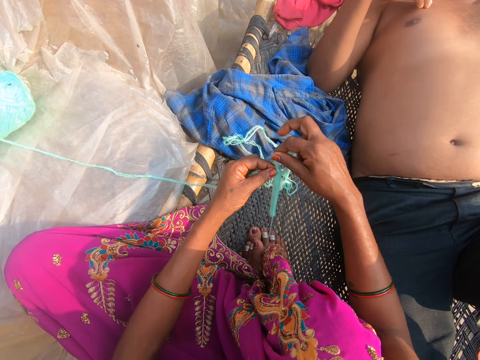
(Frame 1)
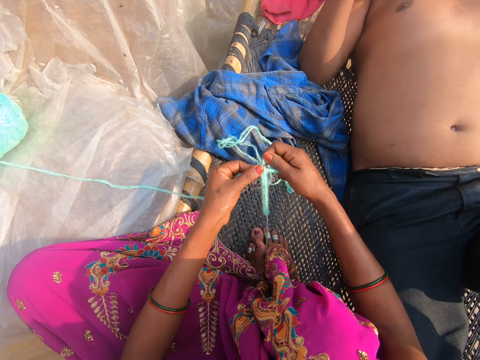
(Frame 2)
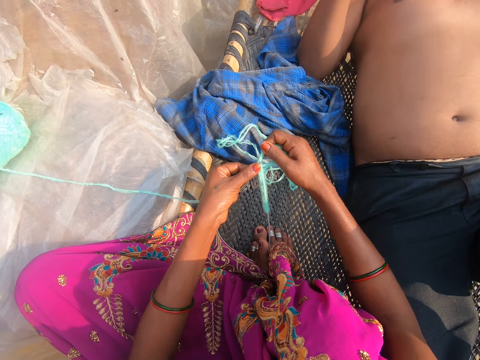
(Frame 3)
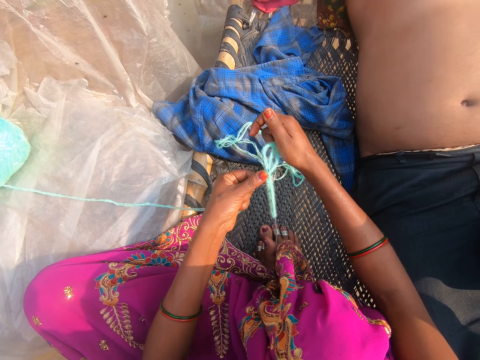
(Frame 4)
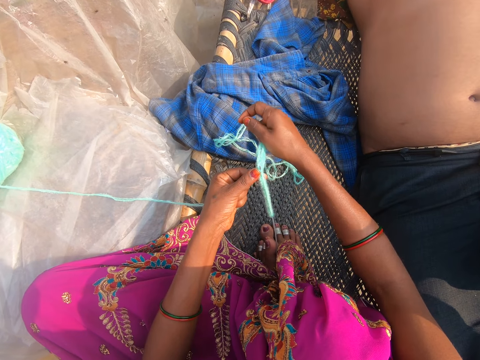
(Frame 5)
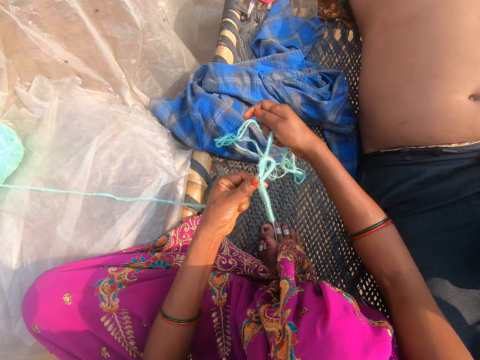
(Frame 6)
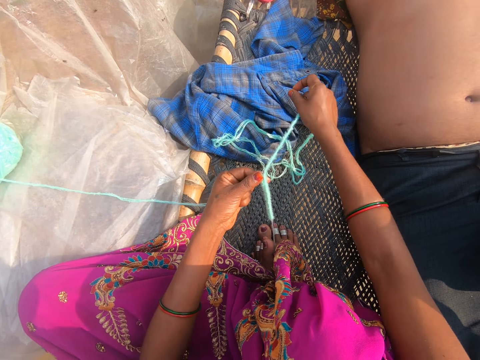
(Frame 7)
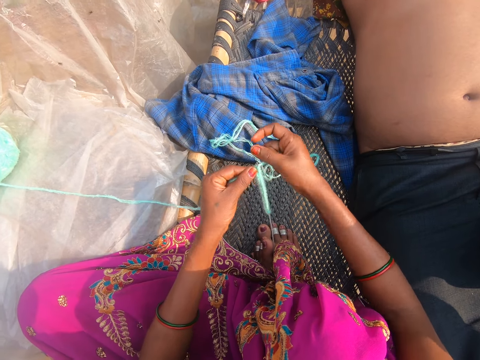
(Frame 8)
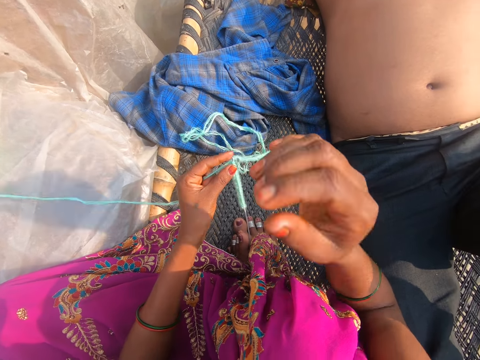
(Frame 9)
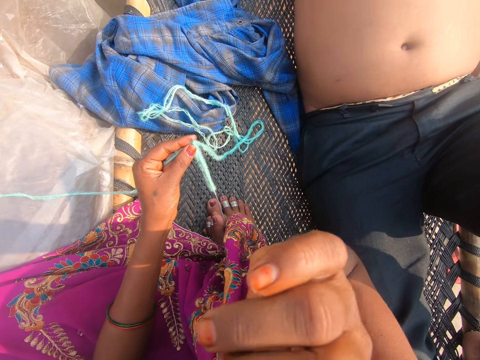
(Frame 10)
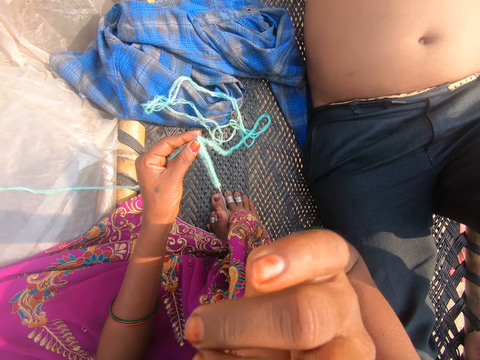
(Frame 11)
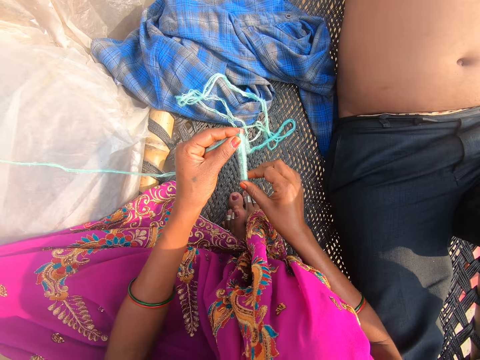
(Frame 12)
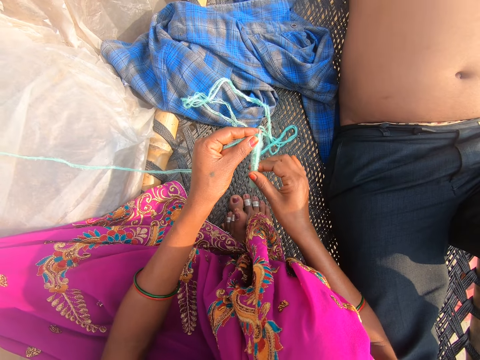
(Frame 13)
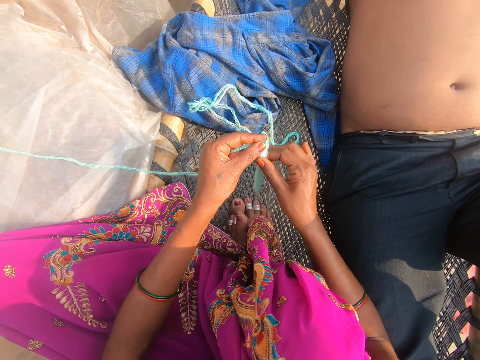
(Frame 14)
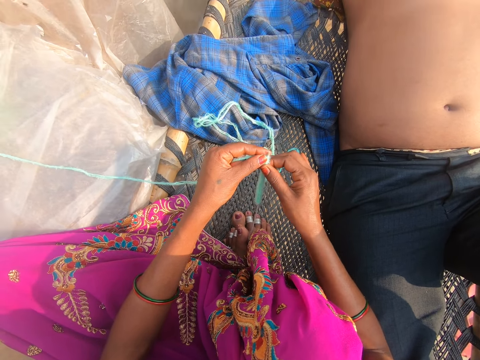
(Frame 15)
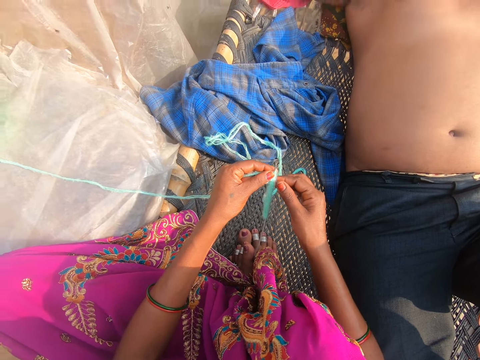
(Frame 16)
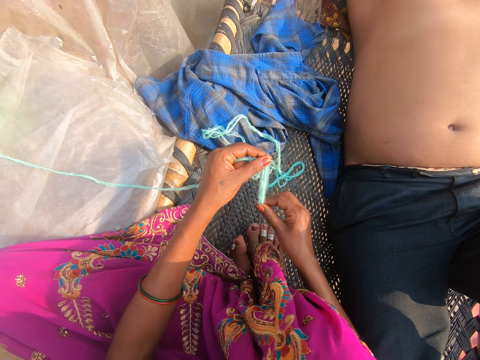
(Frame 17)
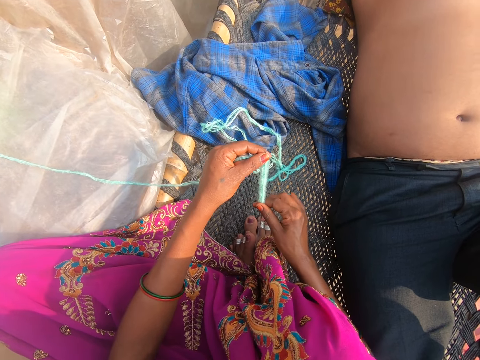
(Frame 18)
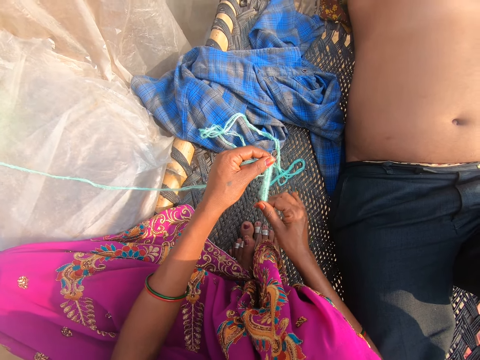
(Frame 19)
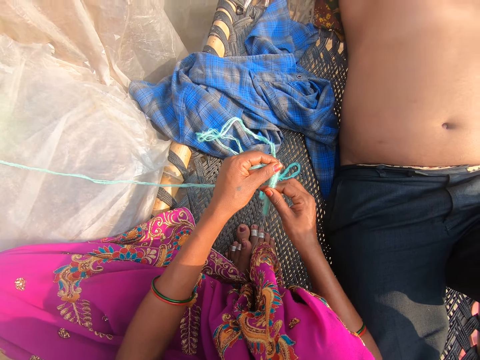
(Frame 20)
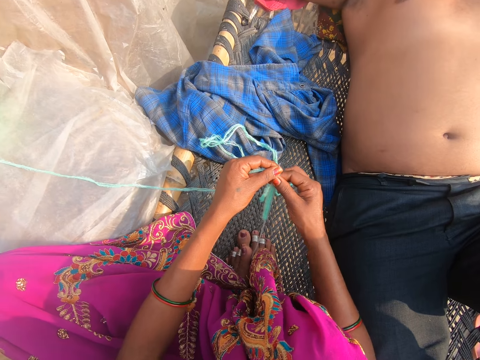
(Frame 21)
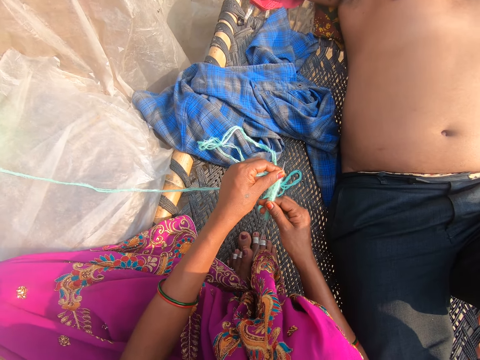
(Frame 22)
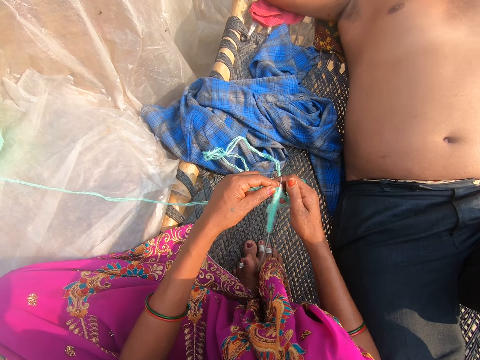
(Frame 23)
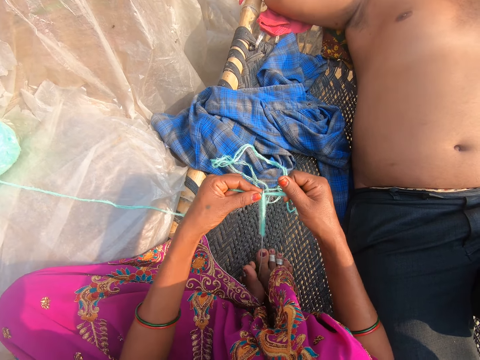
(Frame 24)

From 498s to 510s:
The camera wearer knits. They converse with a man. They pull the thread. They knit. The man converses with the camera wearer. The camera wearer holds the thread. They converse with the man.

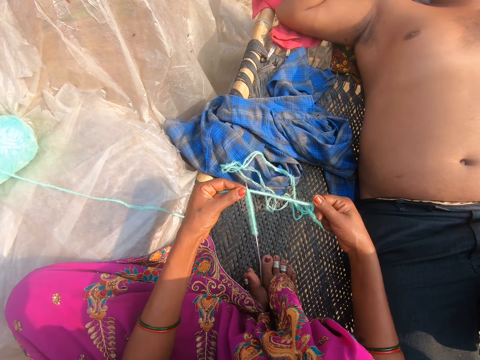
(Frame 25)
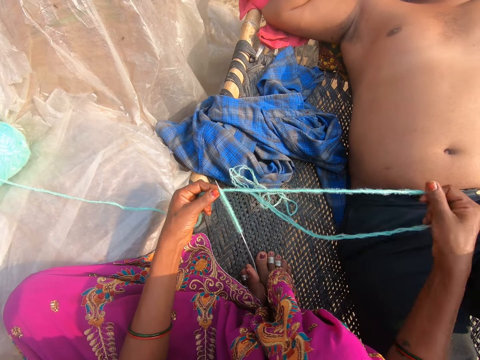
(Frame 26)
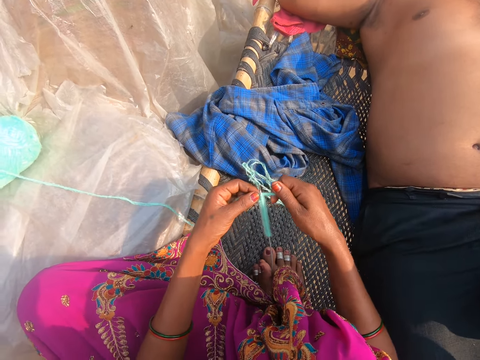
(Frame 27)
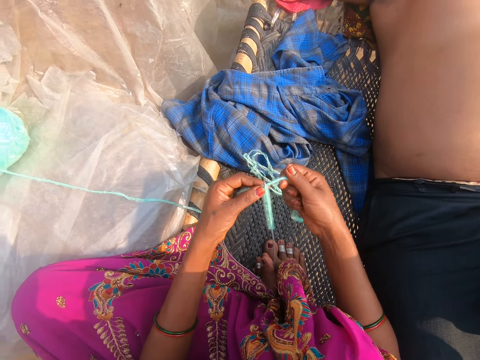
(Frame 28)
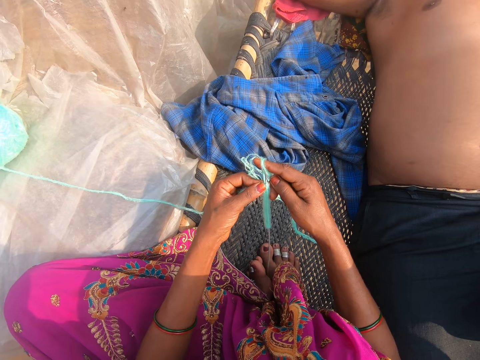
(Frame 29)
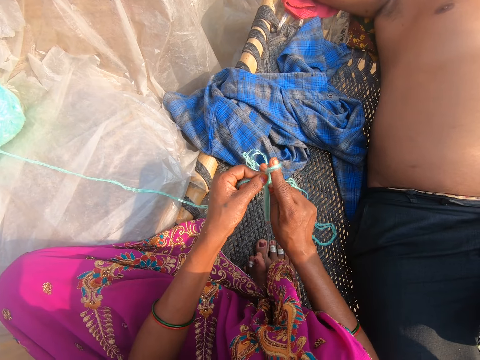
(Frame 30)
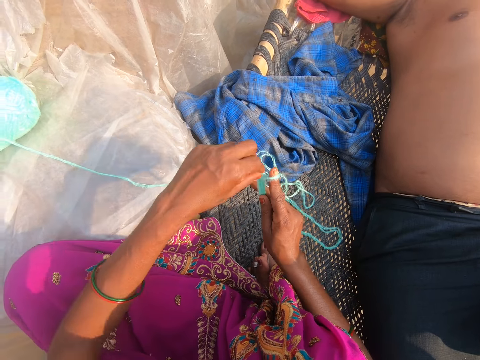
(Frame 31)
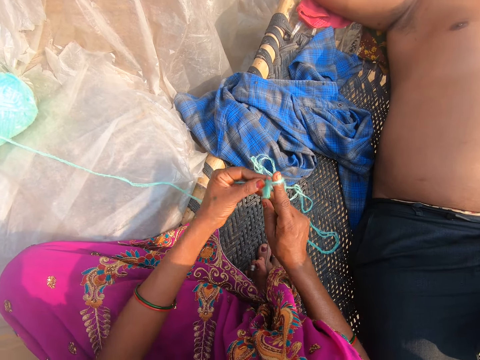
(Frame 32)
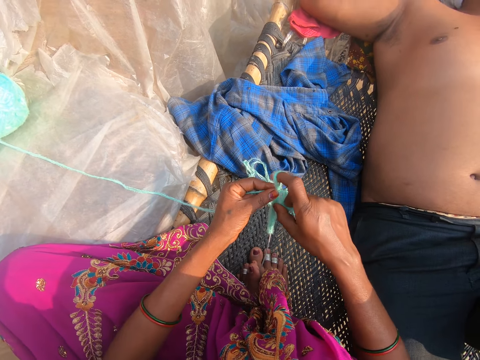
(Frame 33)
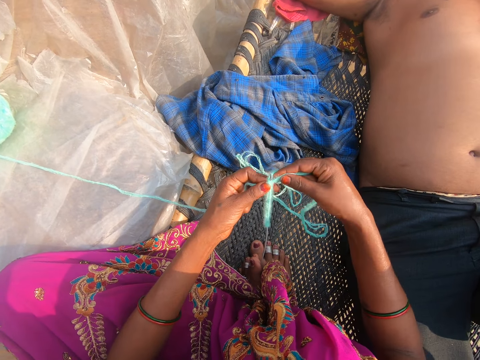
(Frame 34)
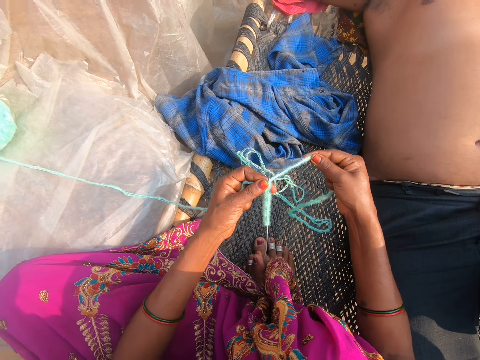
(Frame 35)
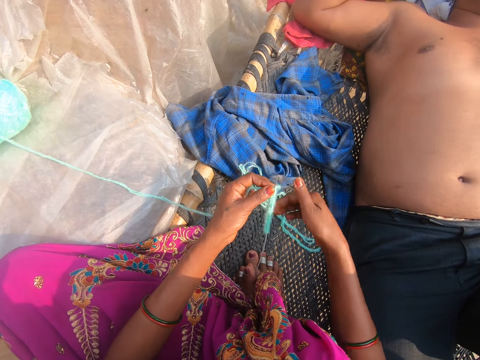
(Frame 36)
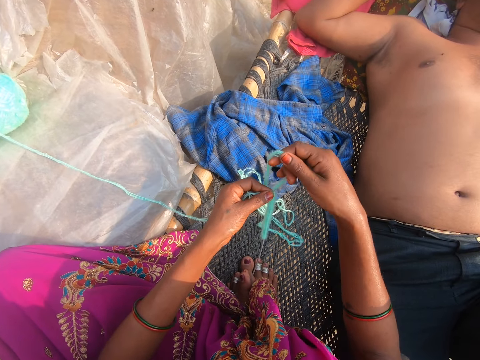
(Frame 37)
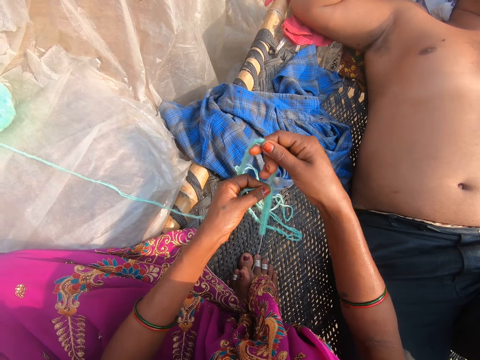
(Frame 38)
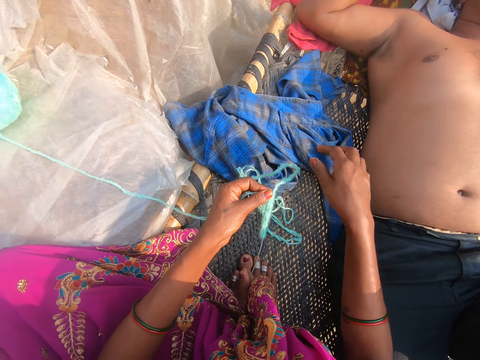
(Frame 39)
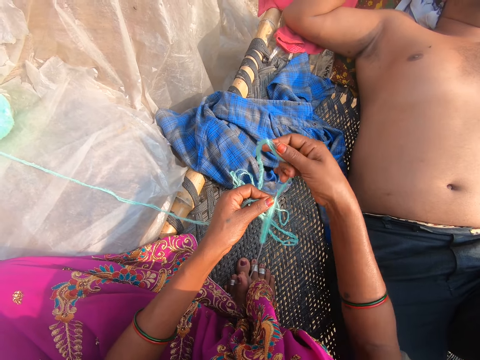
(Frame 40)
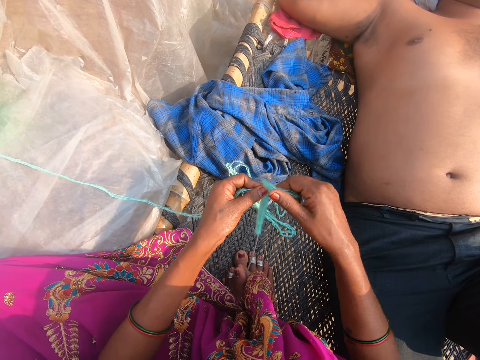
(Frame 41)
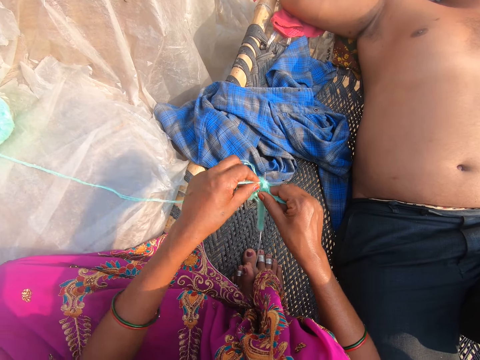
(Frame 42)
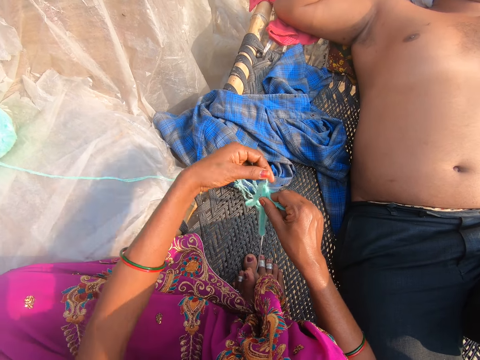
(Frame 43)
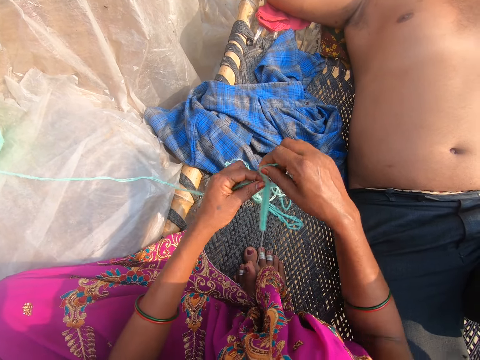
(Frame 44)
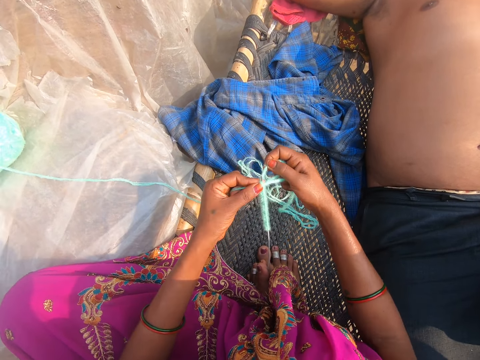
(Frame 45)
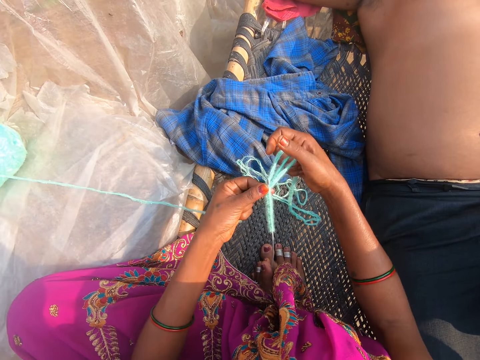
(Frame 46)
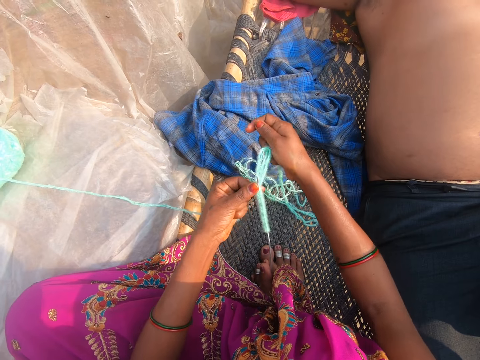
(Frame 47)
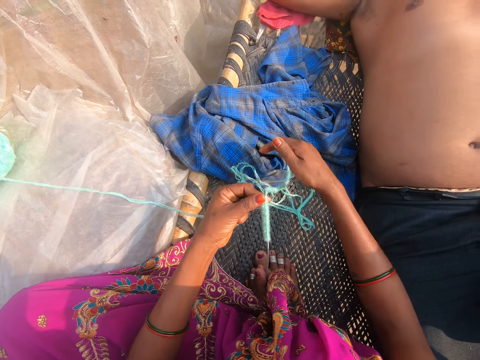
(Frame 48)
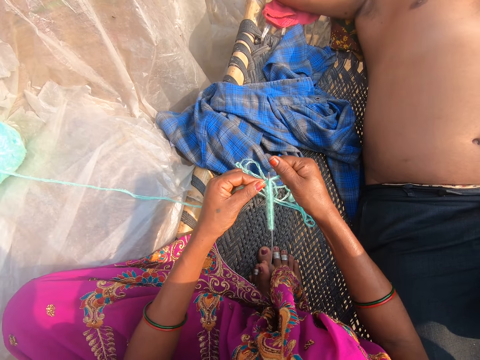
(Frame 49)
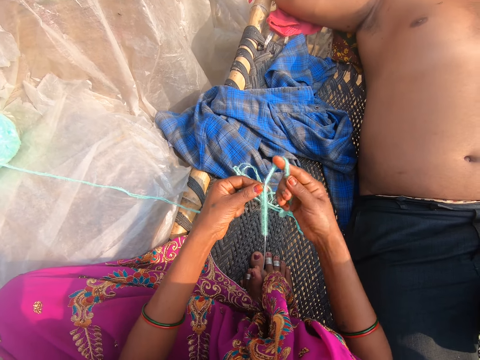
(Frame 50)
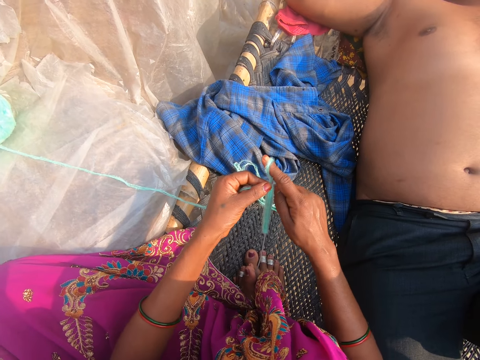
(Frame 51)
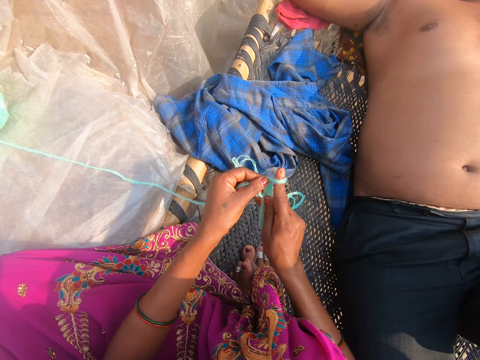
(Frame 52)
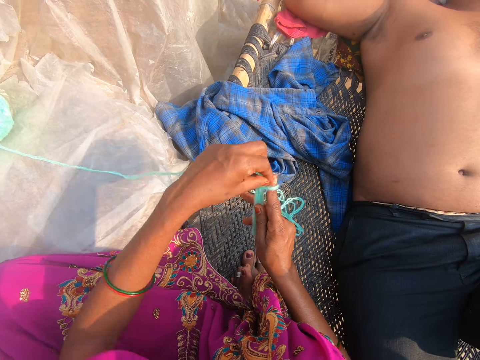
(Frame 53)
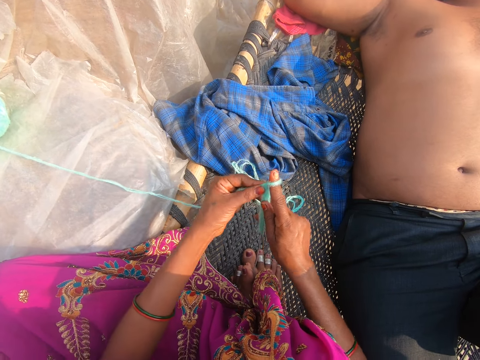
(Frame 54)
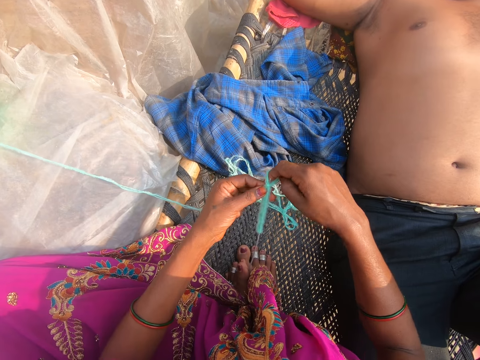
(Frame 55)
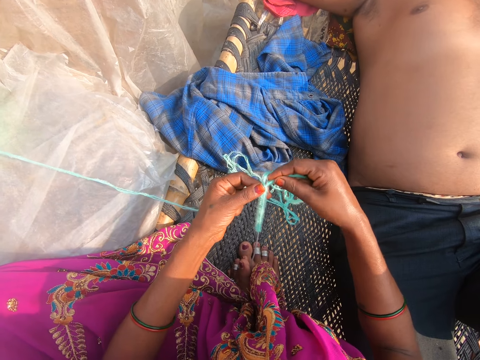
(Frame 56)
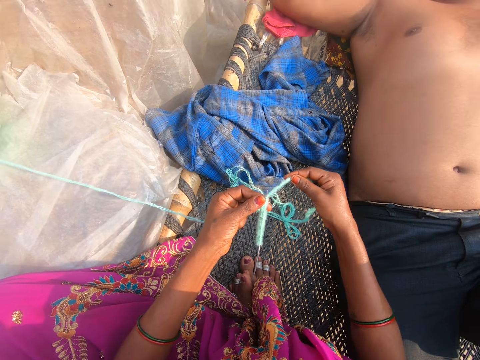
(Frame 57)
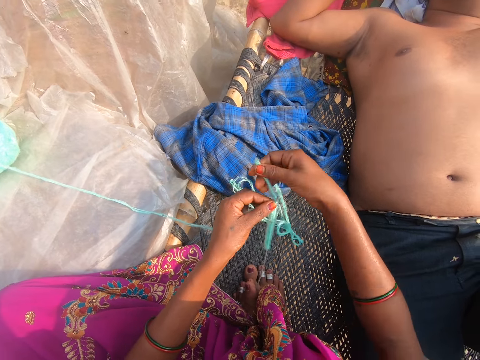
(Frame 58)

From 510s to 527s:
The camera wearer knits. They put the thread around a crochet. They pull the thread. They converse with a man. They knit. They put the thread around the crochet. They converse with the man. They pull the thread. They knit. They put the thread around the crochet. They pull the thread.
